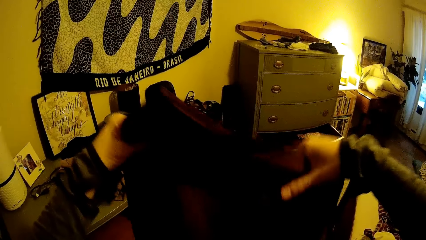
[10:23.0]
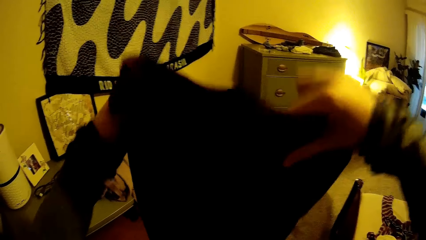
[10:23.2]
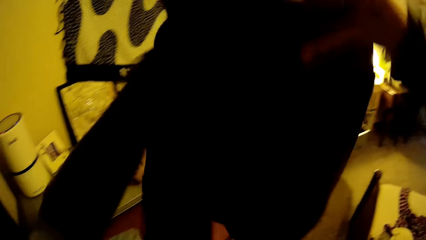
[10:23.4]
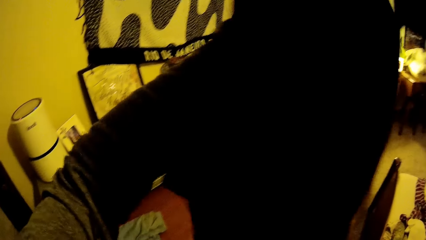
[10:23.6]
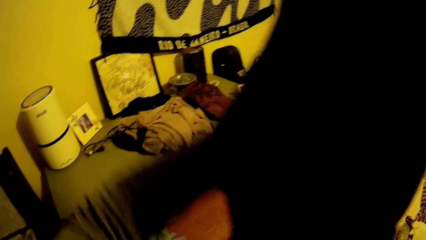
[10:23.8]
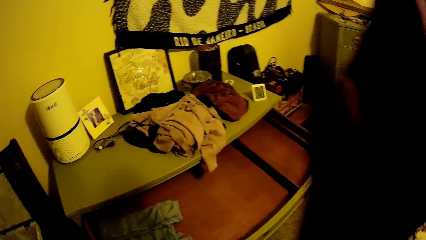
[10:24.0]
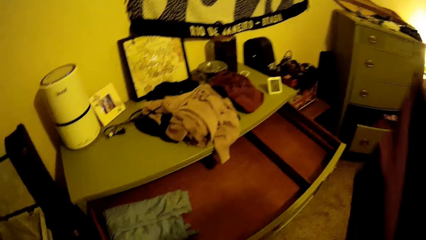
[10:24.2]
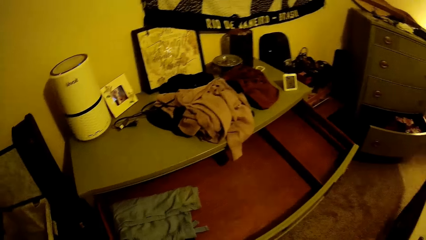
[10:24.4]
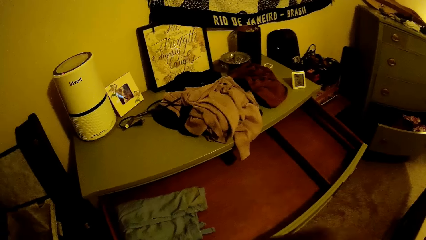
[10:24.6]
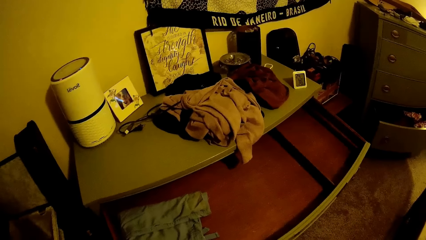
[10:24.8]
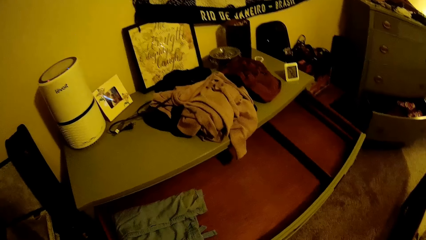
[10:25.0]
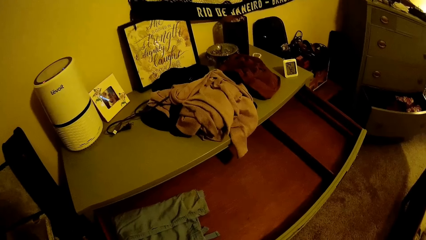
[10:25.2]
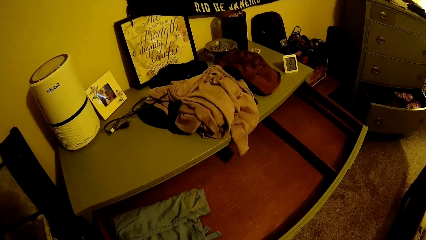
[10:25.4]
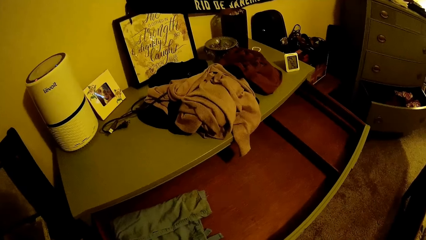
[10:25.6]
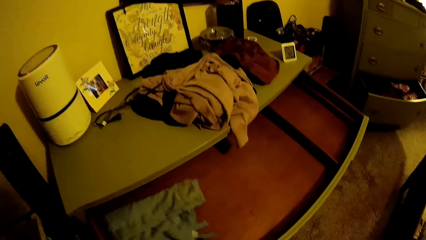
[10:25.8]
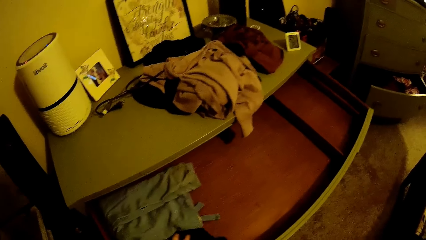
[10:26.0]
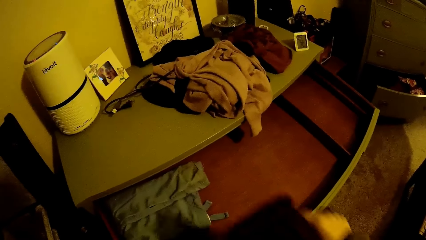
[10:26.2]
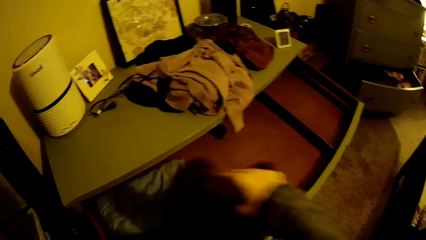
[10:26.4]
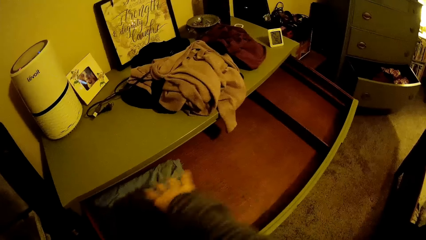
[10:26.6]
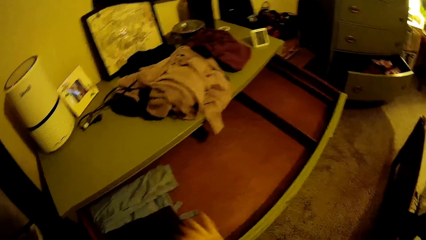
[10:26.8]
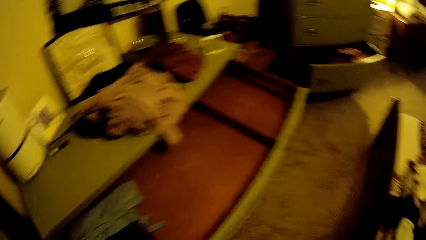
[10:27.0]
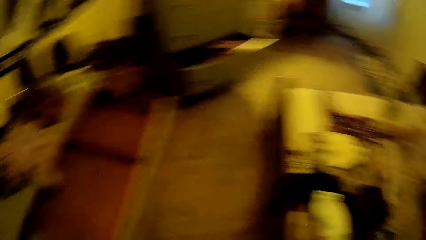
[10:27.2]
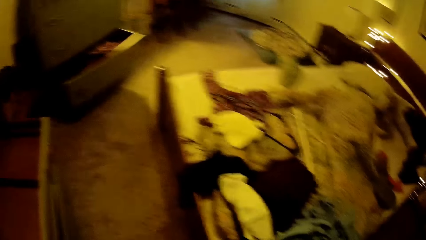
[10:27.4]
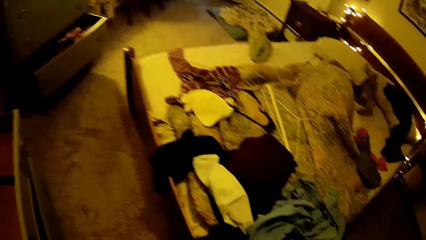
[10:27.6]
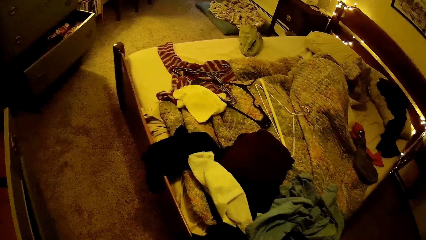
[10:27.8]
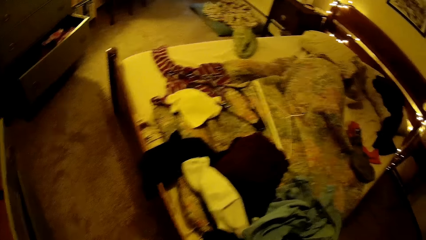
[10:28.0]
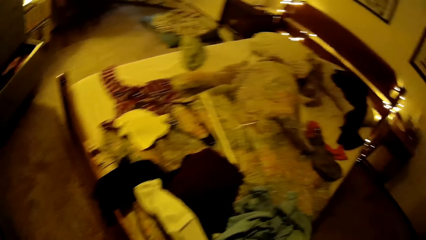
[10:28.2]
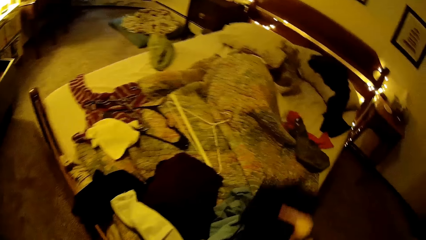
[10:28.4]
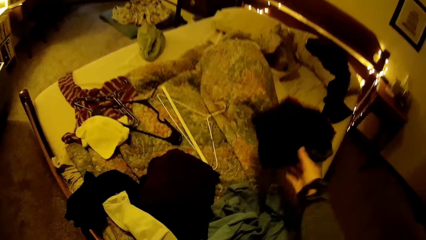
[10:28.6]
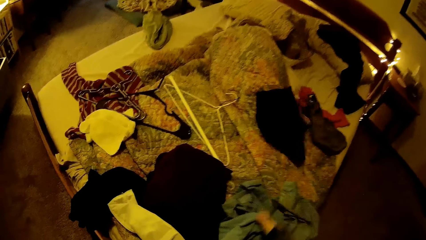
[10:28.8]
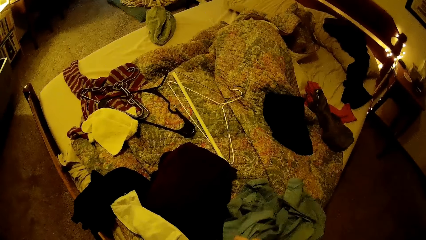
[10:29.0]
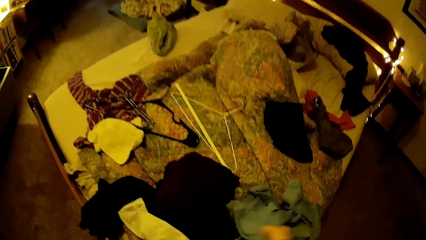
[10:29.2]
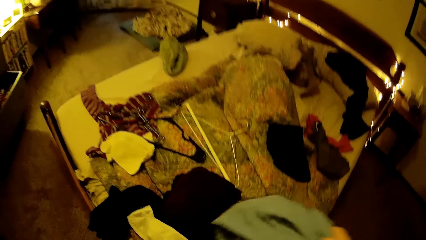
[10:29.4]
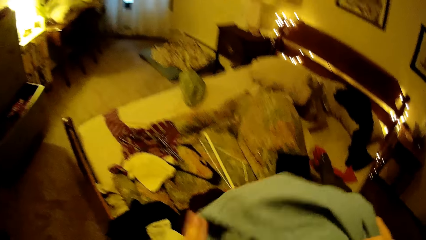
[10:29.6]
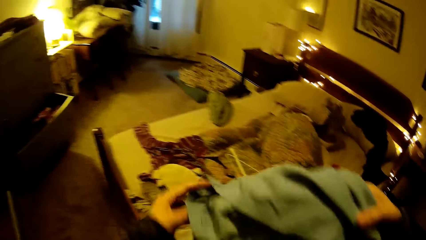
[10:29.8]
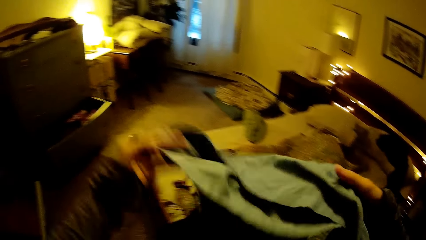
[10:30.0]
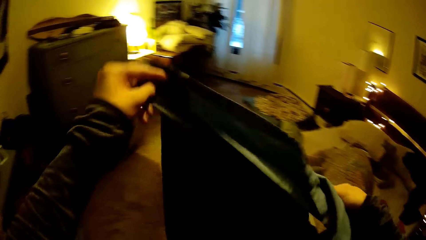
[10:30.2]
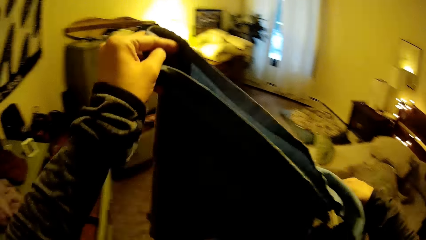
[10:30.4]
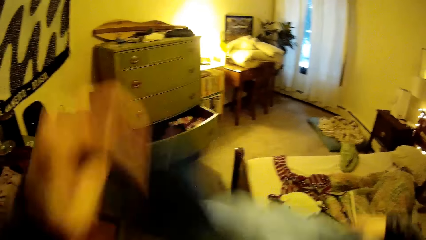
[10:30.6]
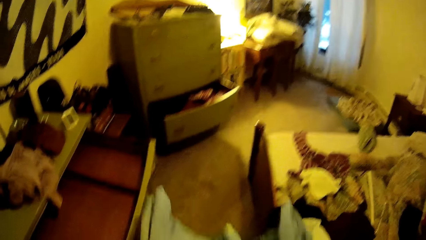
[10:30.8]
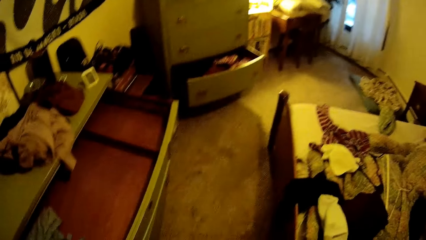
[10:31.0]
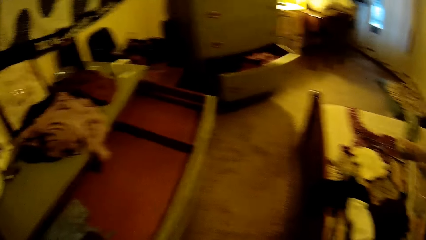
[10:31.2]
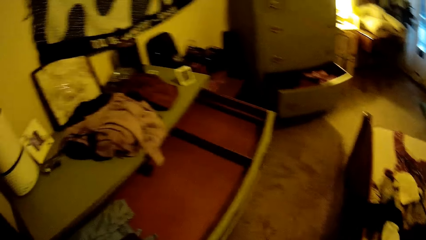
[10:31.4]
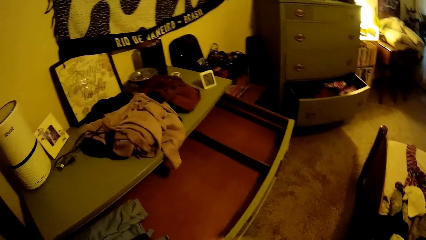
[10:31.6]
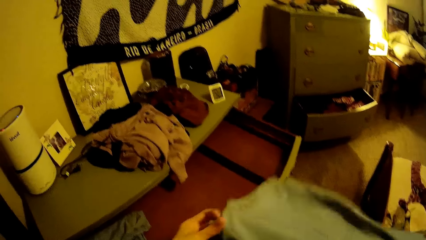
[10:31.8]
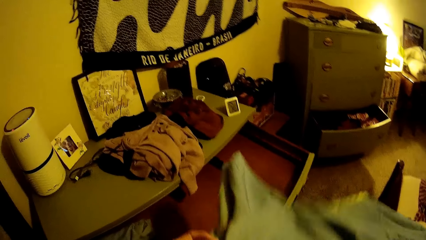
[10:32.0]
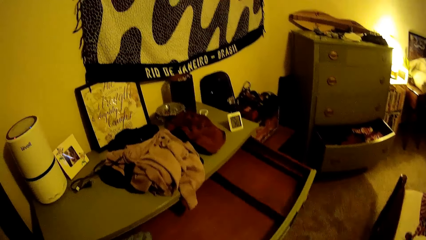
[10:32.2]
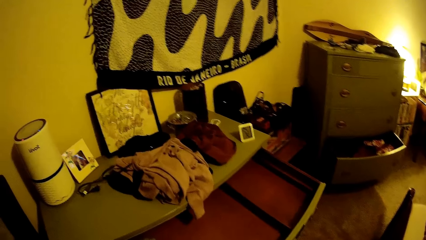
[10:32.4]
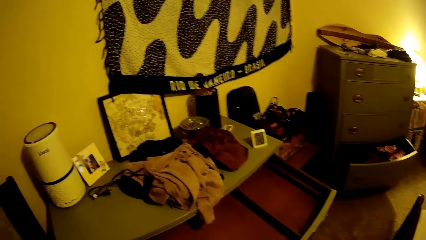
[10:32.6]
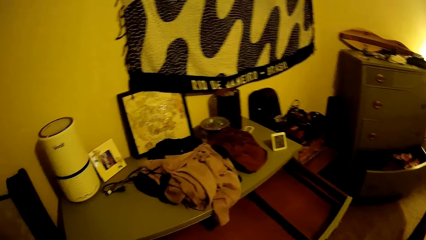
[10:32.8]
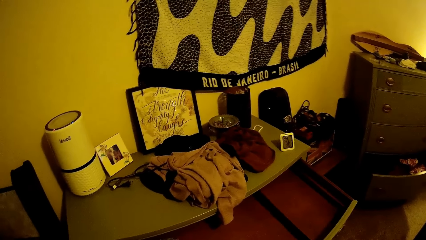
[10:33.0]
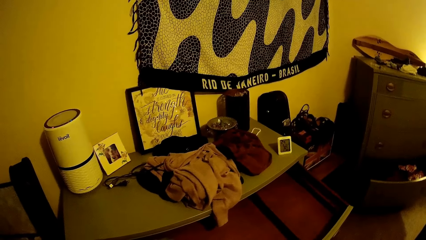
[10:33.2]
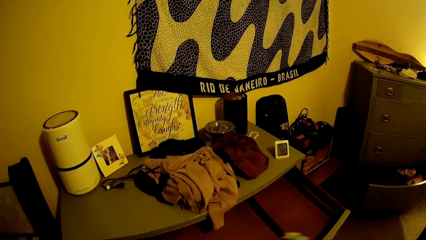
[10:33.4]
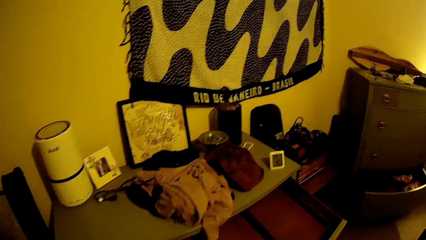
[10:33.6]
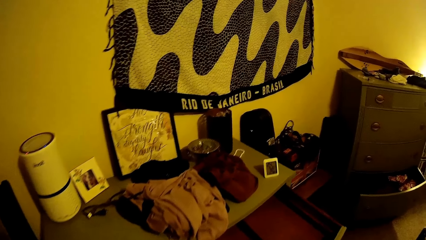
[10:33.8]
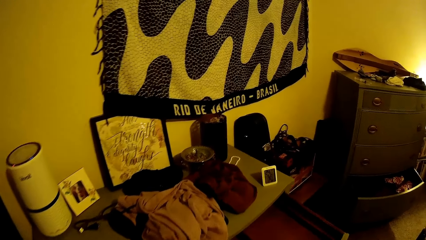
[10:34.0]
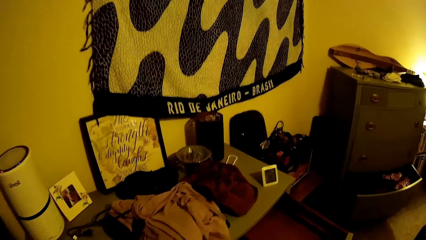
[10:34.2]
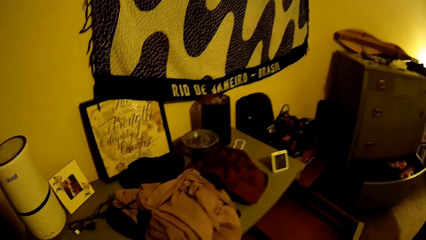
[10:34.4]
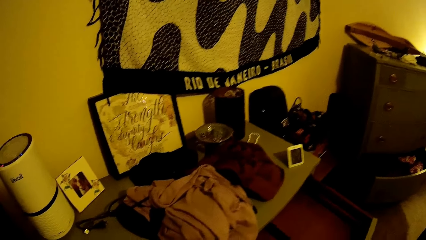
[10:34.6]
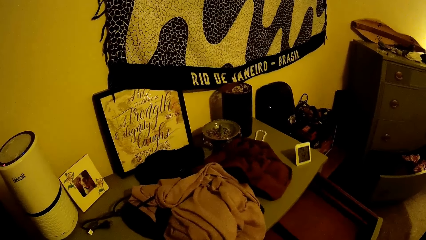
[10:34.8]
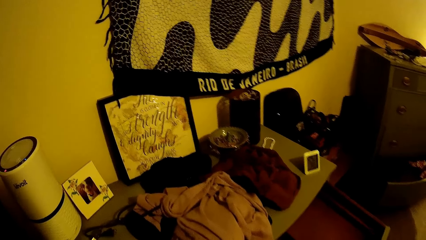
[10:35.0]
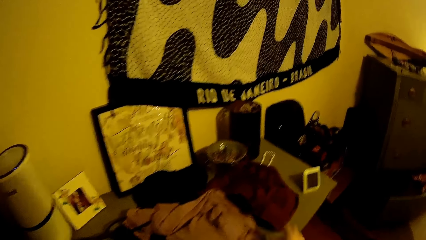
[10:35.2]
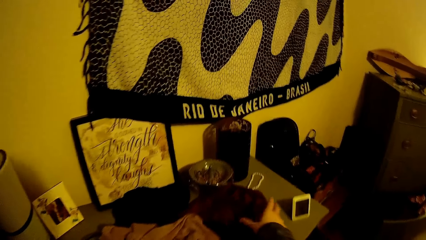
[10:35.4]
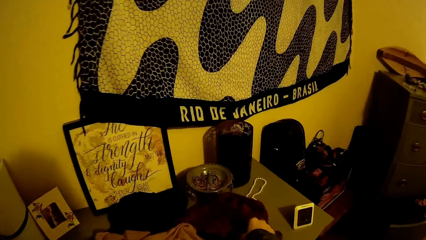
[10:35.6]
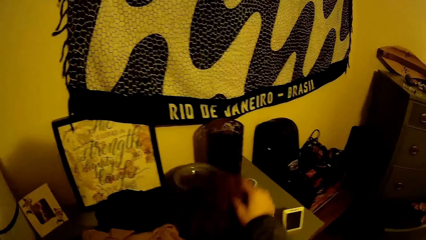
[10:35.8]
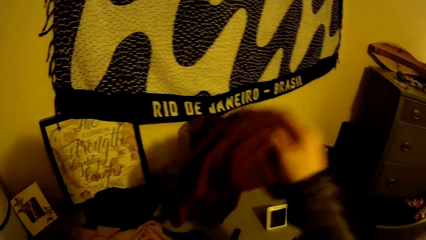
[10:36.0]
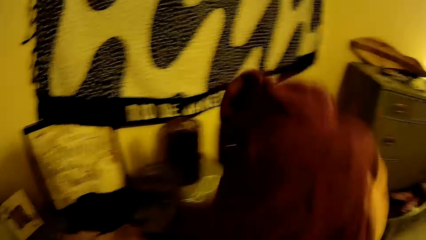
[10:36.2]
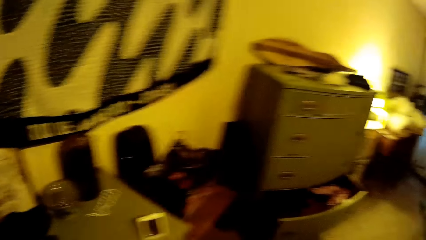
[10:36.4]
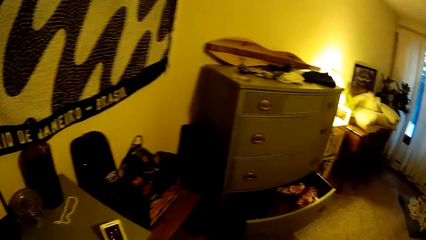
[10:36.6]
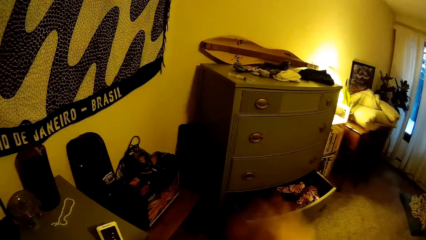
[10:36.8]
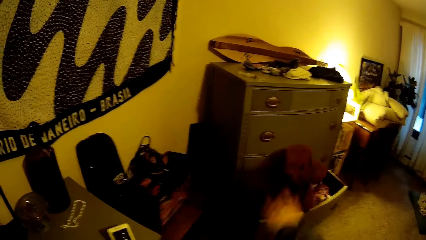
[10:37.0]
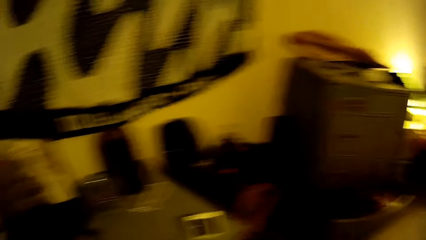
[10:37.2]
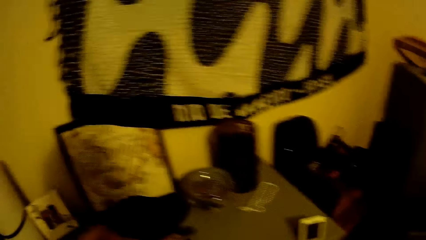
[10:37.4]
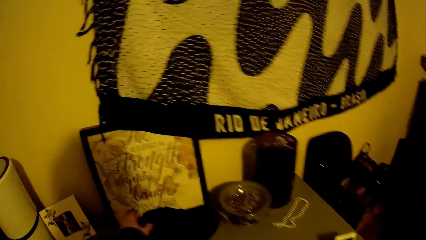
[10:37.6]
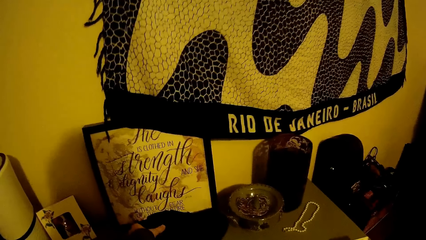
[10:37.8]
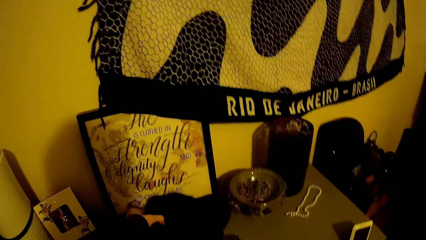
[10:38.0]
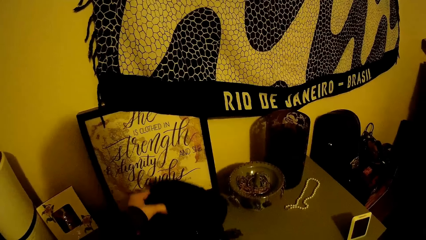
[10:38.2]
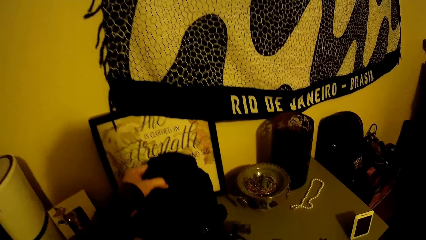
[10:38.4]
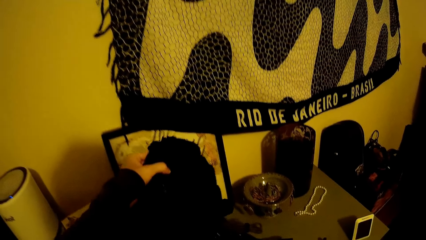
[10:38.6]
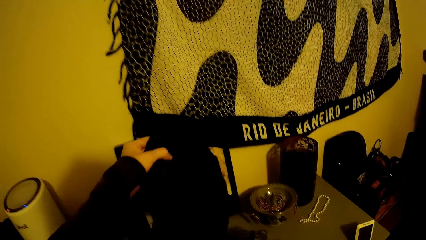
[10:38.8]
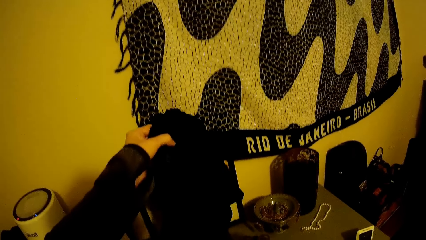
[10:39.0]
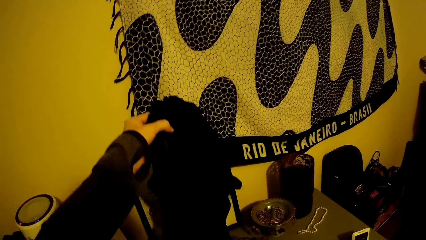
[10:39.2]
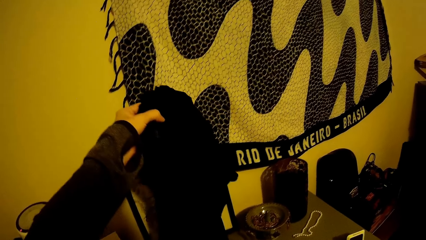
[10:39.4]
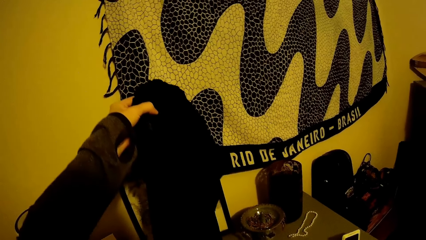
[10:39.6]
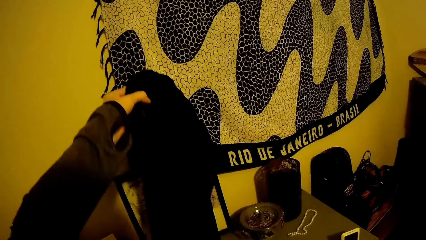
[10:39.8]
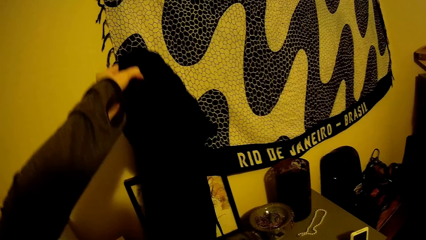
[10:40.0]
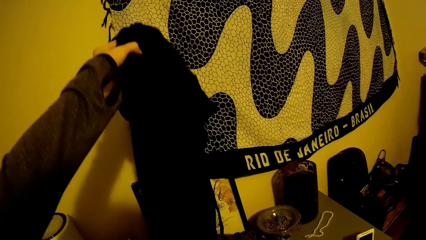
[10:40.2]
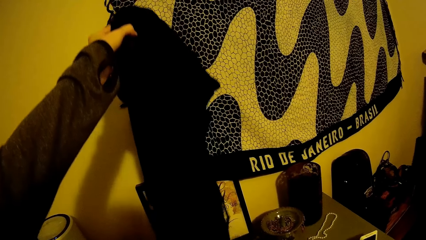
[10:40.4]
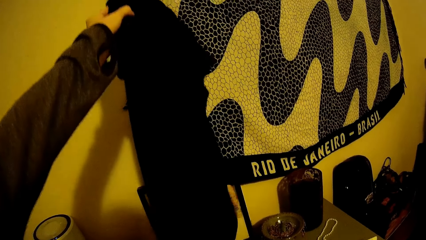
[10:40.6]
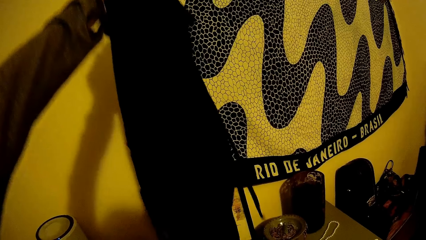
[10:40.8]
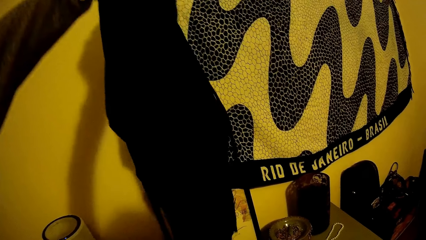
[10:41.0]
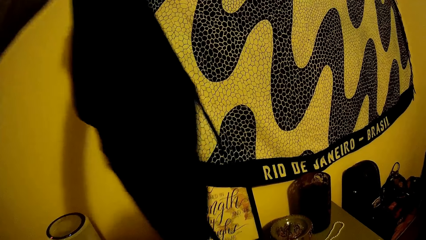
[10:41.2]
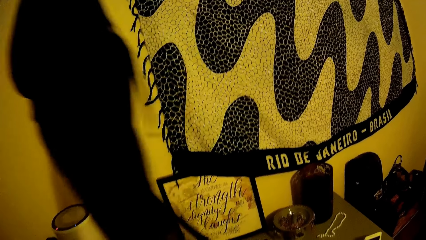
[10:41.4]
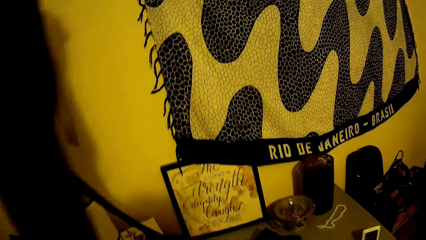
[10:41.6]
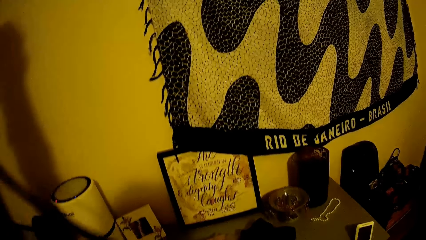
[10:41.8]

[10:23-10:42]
The camera wearer holds the trouser. She folds the wine trouser with both her hands. She places the wine trouser in the topmost section of the drawer. She flings a black cloth on the bed with her right hand. She picks up sky-blue clothes from the bed with her right hand. She holds the trouser. She flaps the trouser. She picks up wine clothes from the top of the drawer with her right hand. She flings the wine clothes into the drawer with her right hand. She picks up black clothes from the top of the drawer with her right hand.
